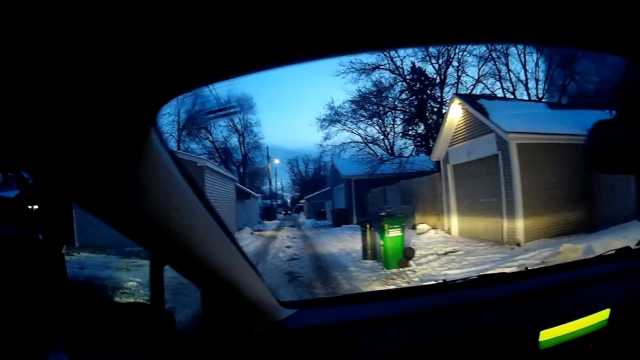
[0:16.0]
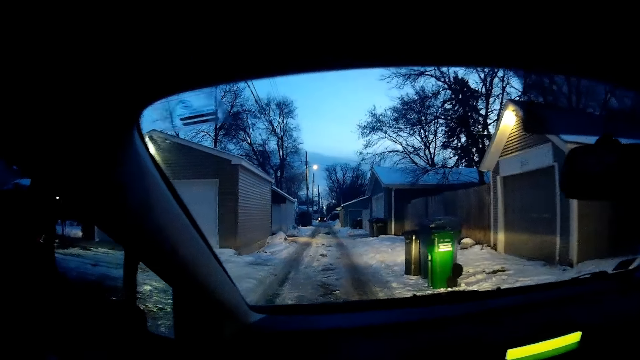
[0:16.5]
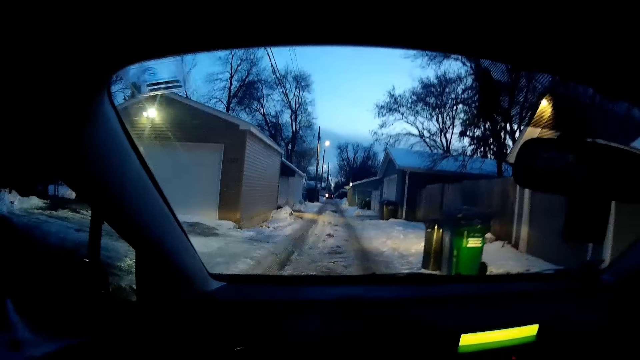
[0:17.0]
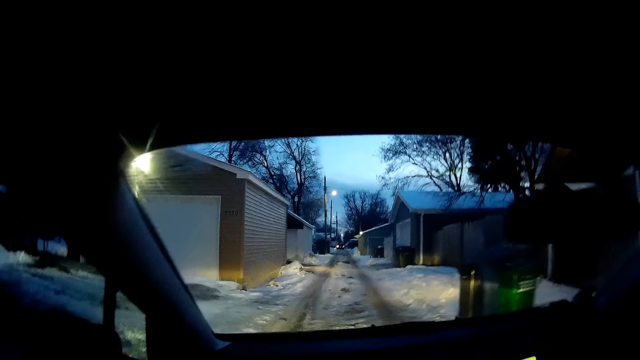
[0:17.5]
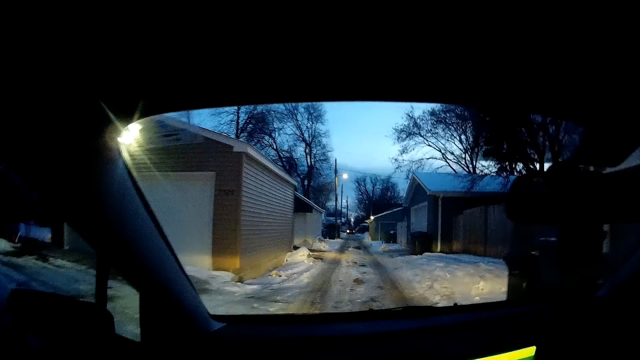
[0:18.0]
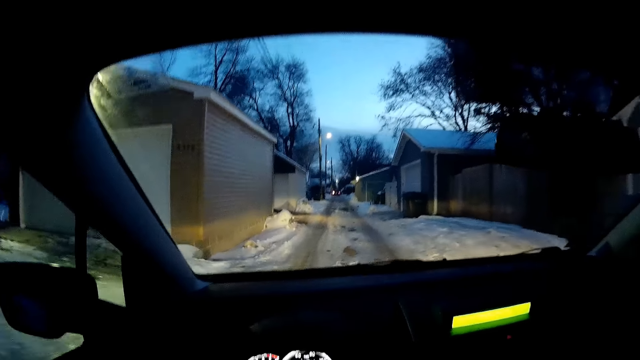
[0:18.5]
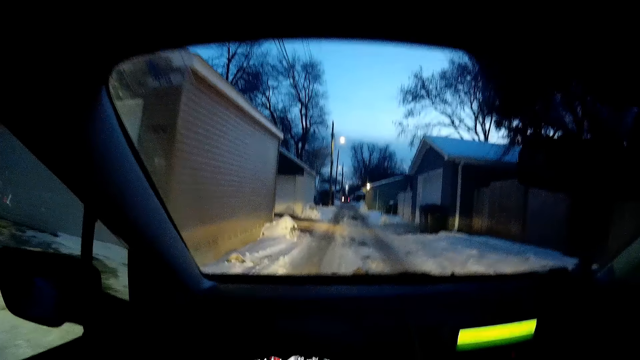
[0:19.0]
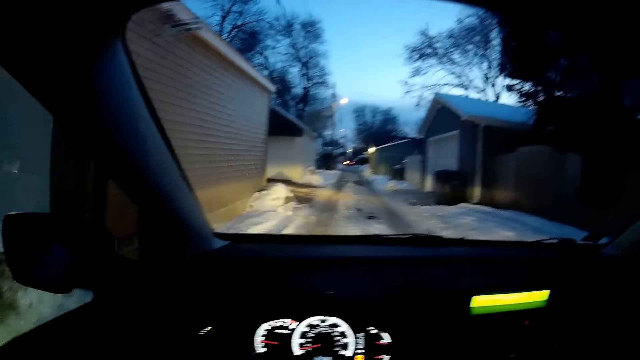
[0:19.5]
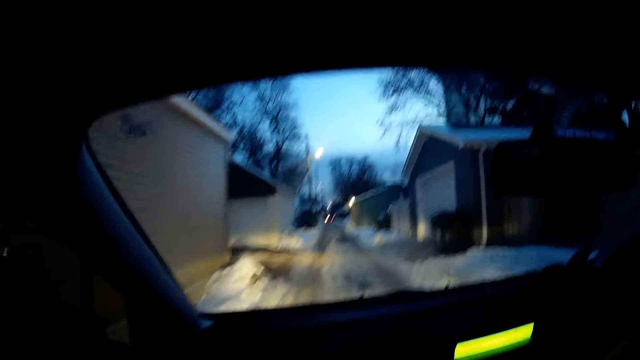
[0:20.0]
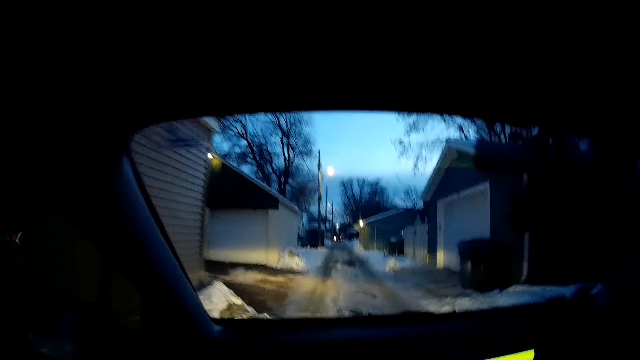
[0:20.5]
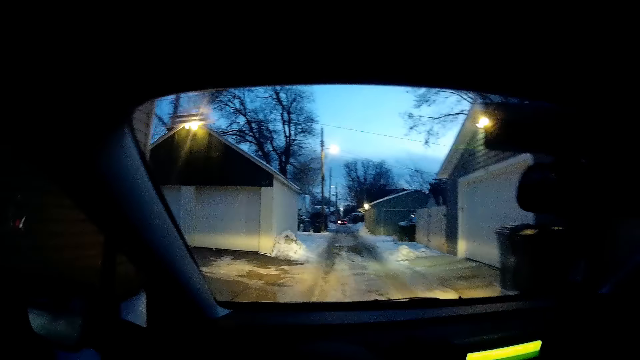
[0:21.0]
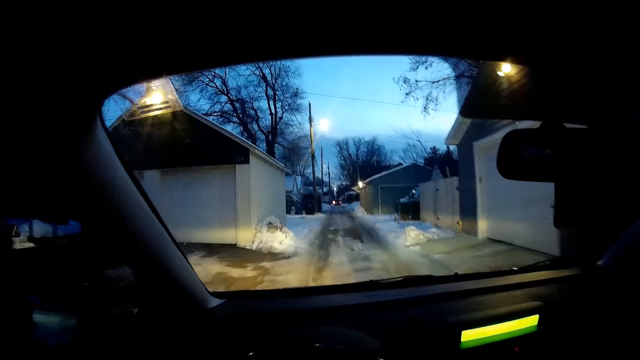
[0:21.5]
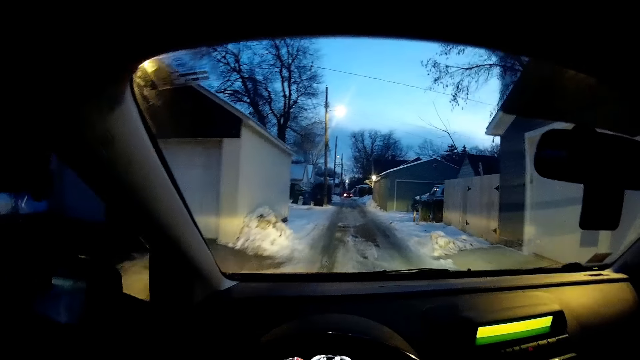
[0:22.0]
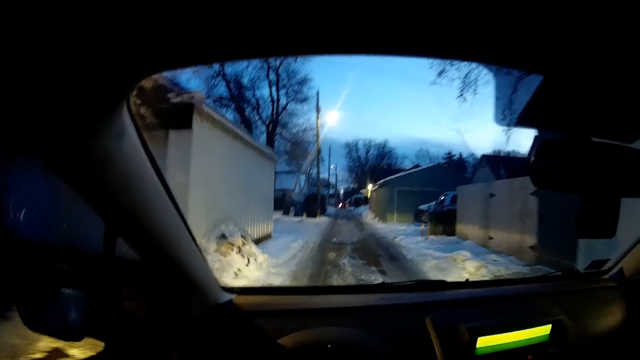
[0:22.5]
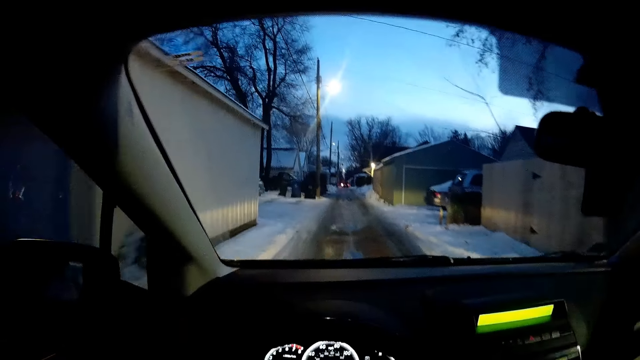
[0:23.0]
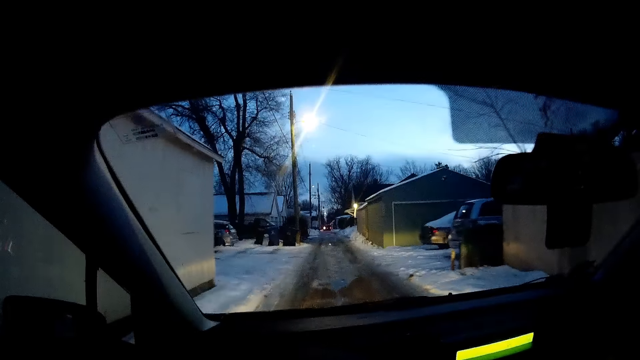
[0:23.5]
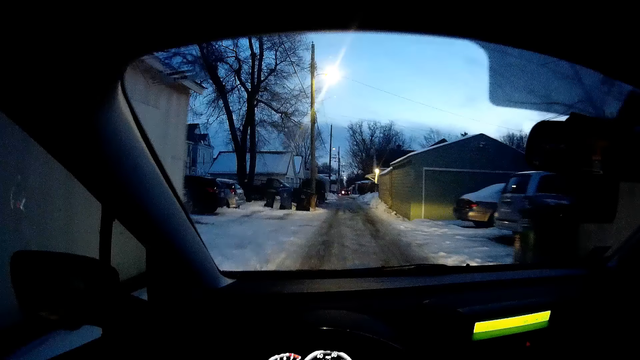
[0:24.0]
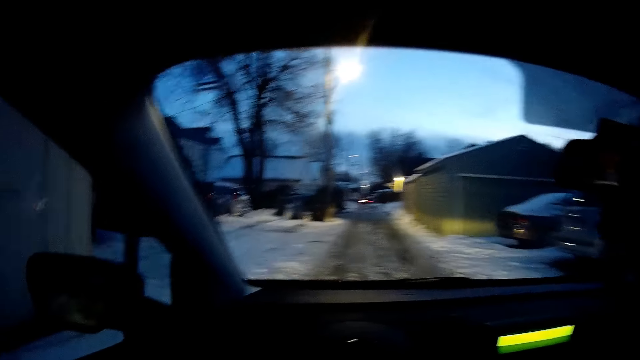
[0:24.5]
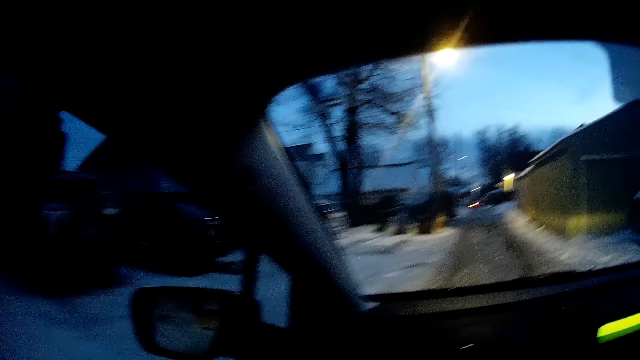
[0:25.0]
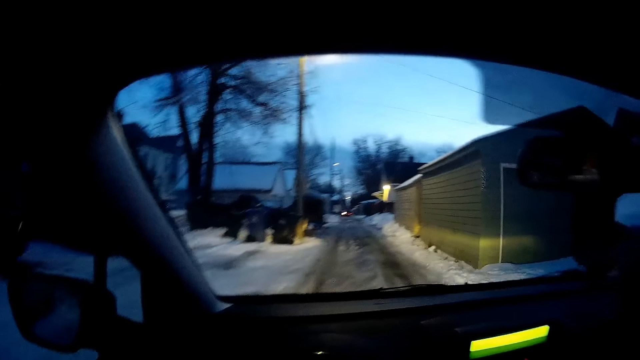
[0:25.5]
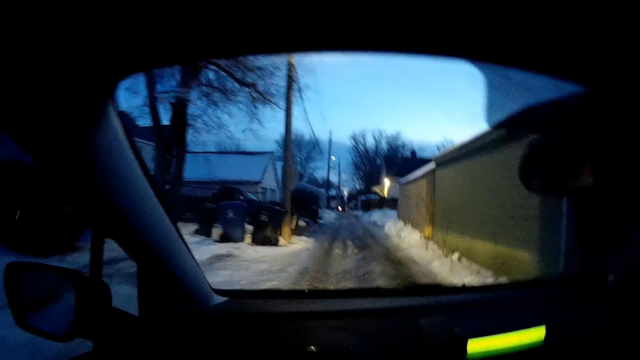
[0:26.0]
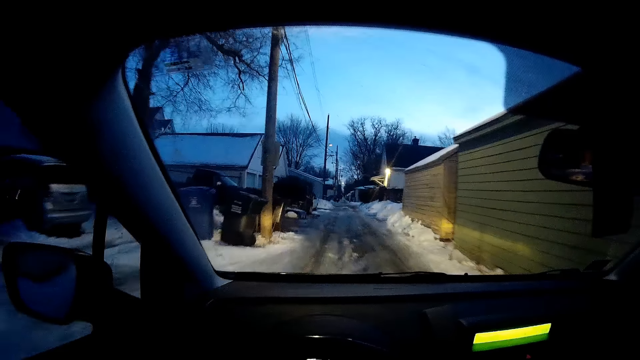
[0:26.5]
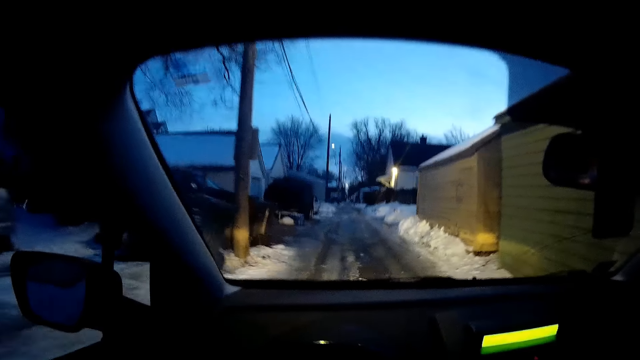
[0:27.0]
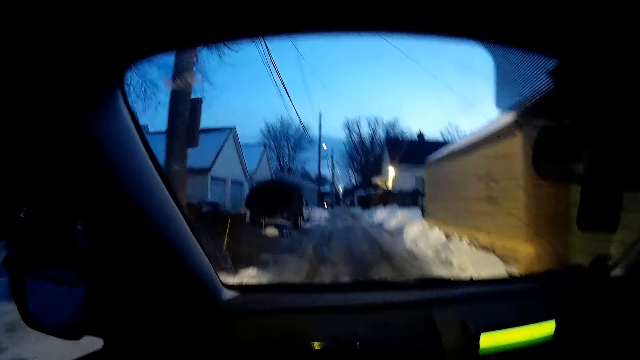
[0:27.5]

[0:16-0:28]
The camera wearer drives the car.

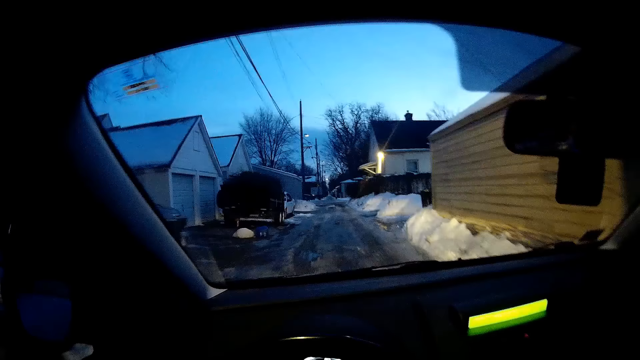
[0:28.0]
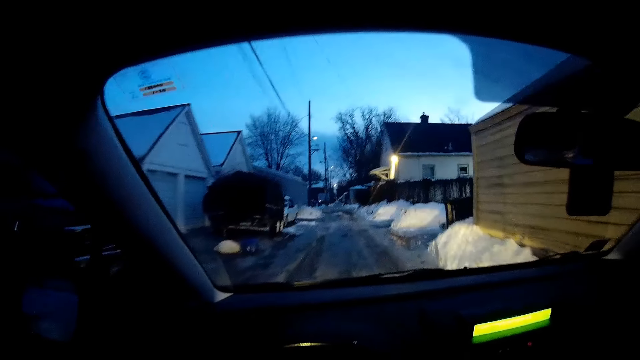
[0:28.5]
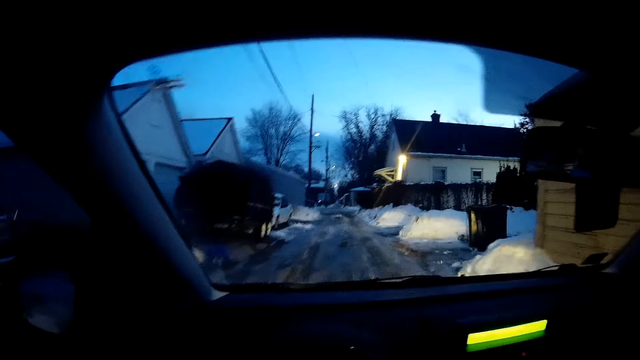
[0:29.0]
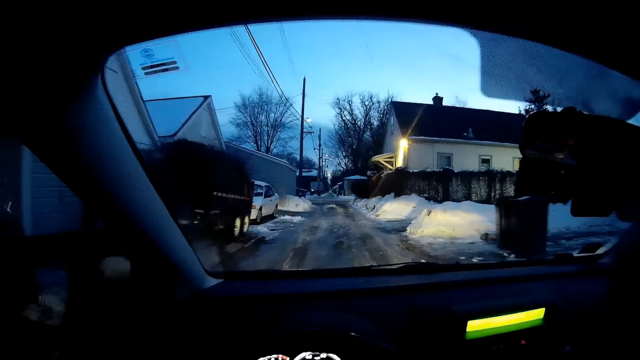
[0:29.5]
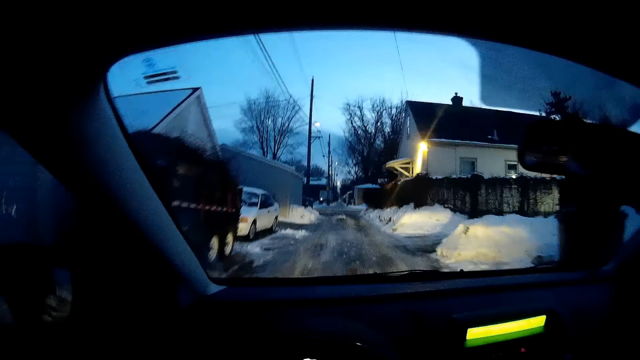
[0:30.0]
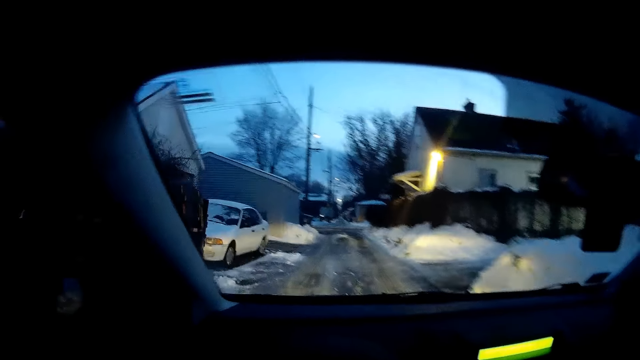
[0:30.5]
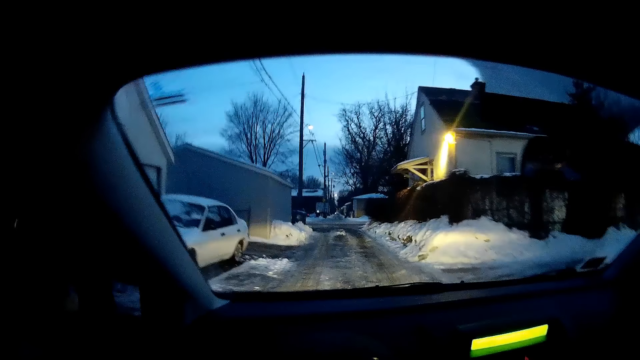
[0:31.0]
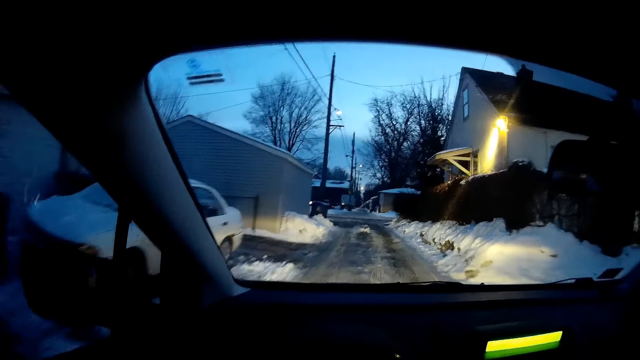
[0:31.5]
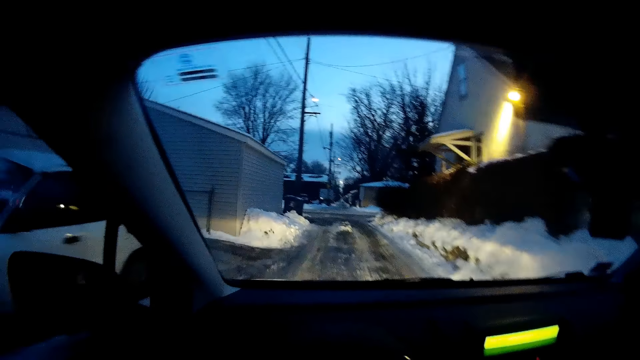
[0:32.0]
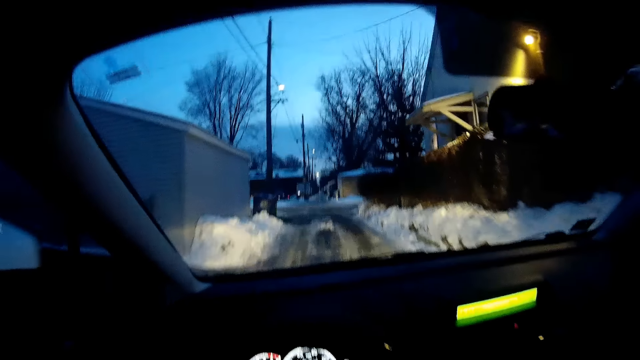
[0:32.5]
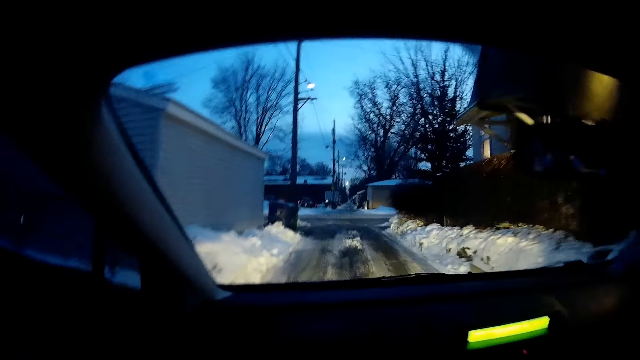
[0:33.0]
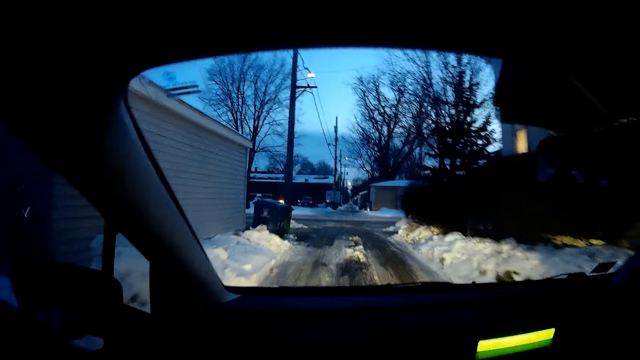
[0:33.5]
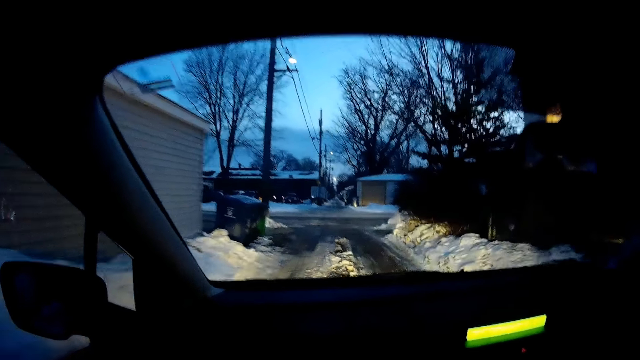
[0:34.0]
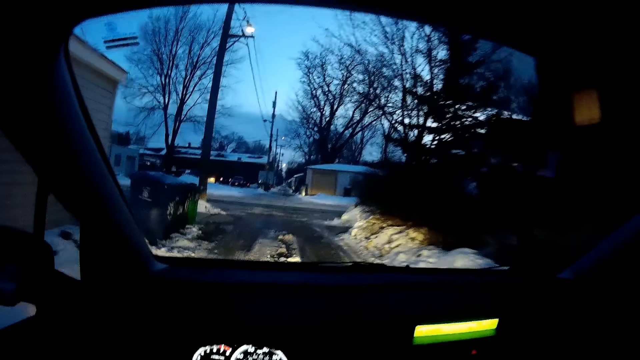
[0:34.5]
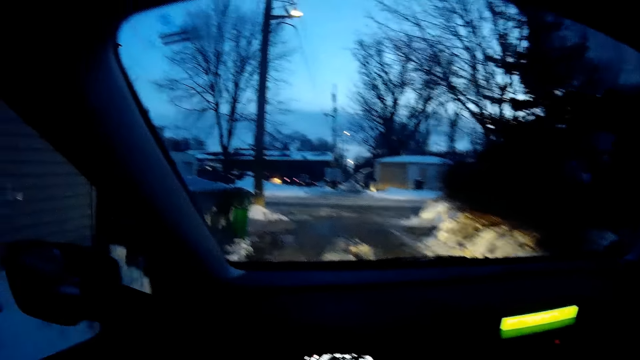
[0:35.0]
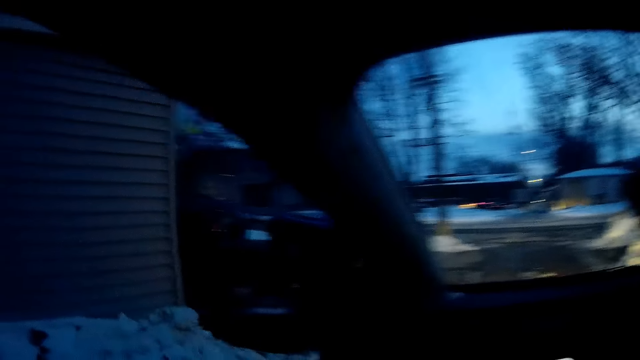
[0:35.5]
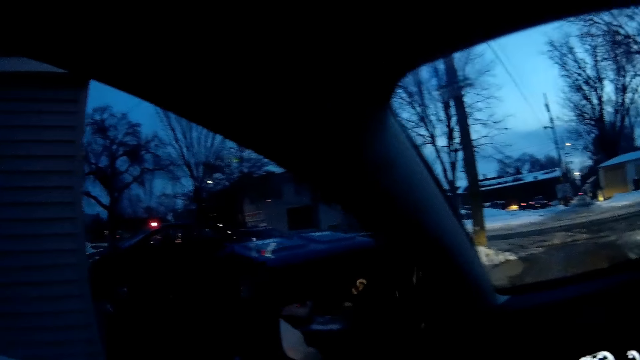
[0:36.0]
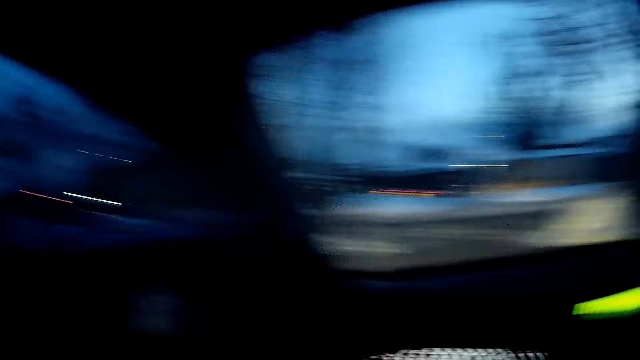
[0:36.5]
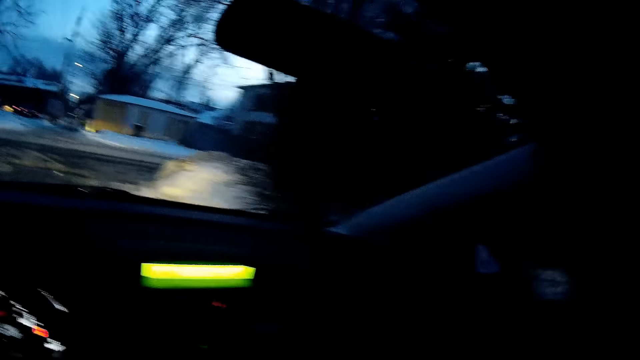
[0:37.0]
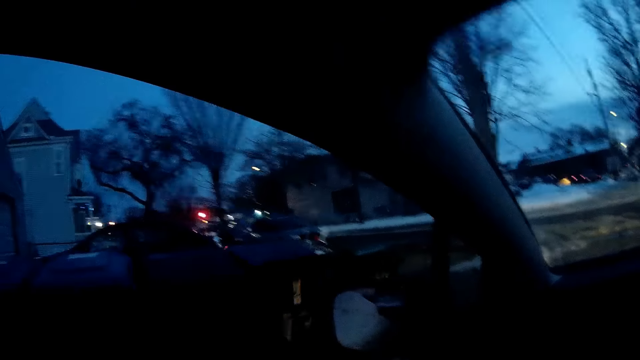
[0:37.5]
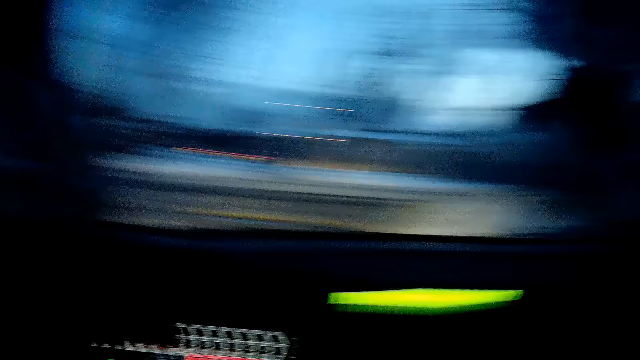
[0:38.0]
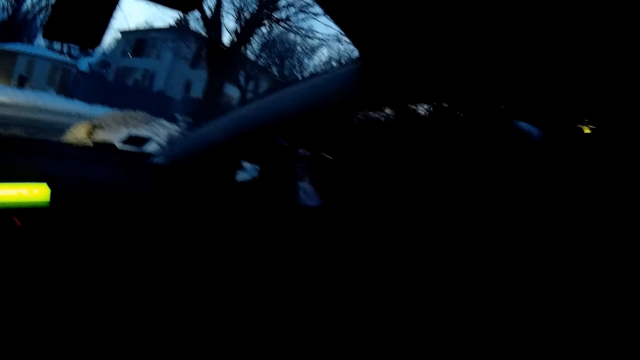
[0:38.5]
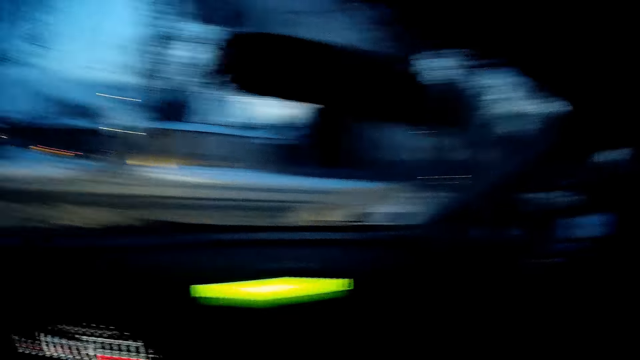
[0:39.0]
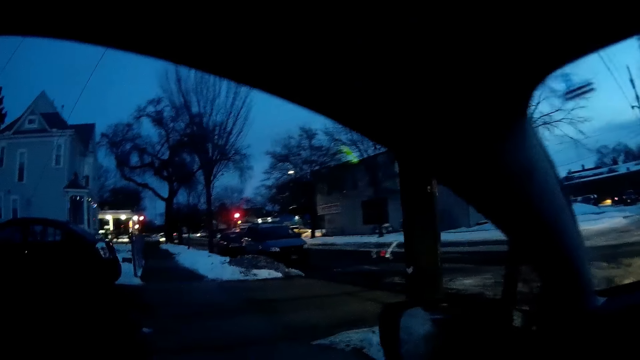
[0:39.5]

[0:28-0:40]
The camera wearer looks around.
